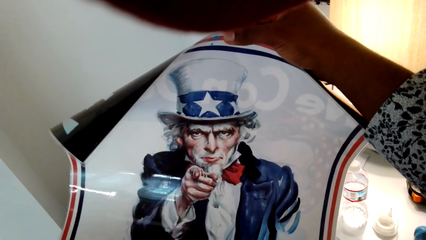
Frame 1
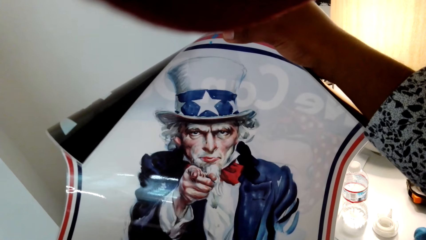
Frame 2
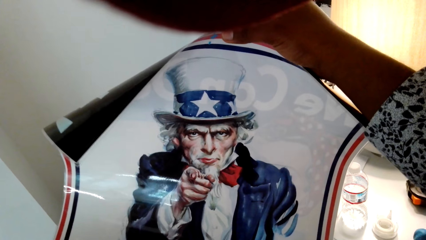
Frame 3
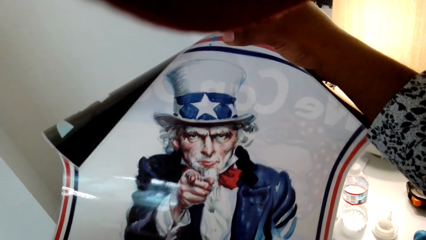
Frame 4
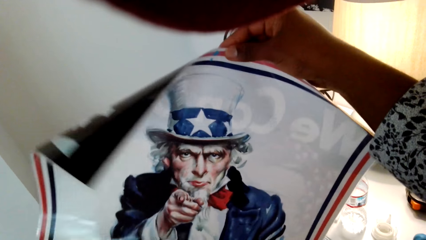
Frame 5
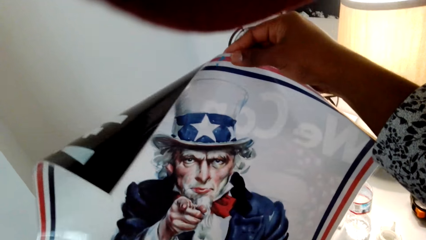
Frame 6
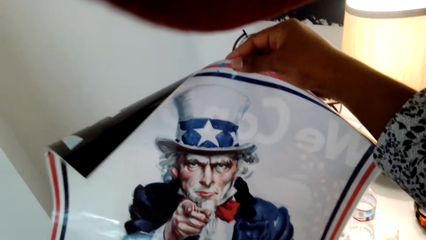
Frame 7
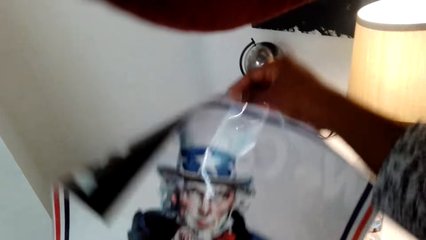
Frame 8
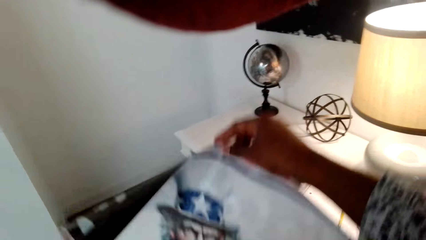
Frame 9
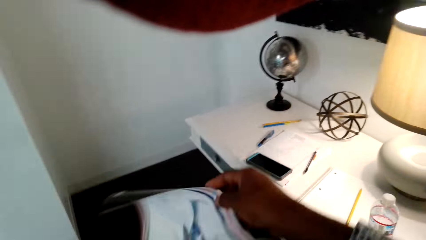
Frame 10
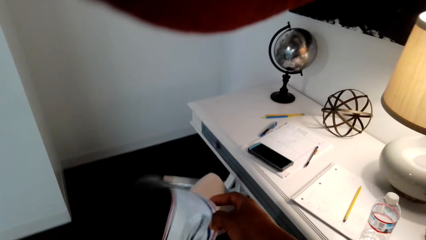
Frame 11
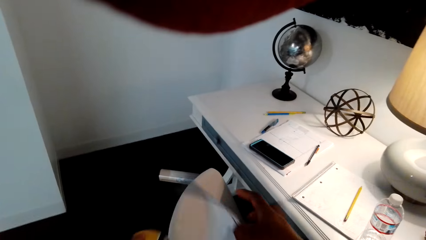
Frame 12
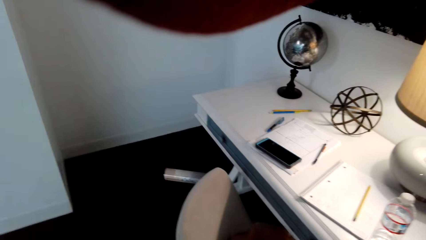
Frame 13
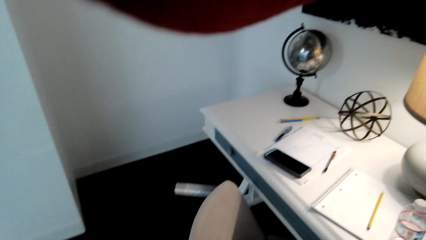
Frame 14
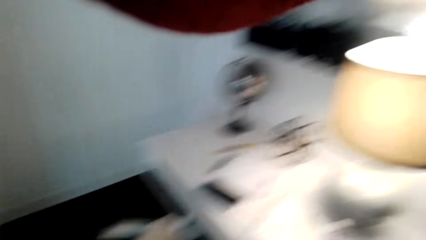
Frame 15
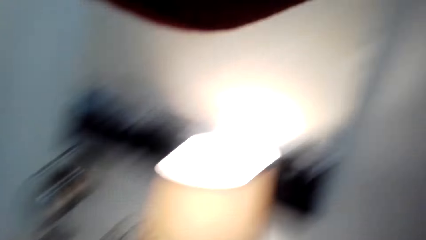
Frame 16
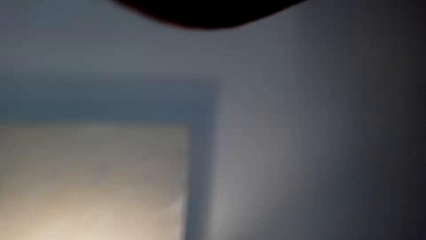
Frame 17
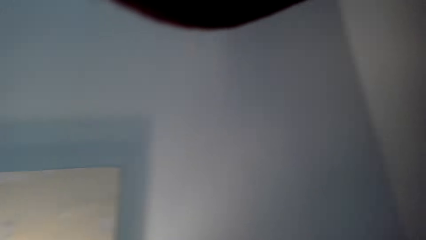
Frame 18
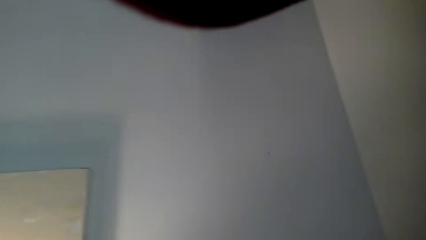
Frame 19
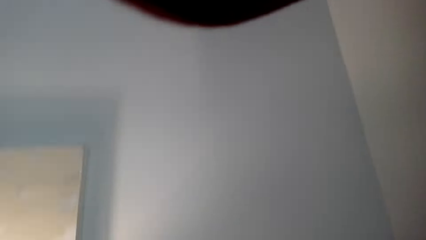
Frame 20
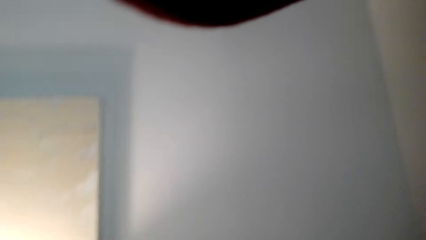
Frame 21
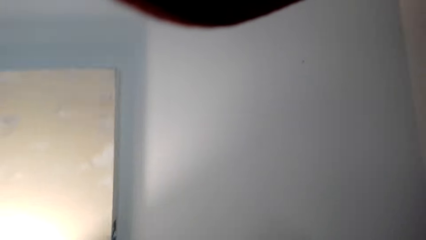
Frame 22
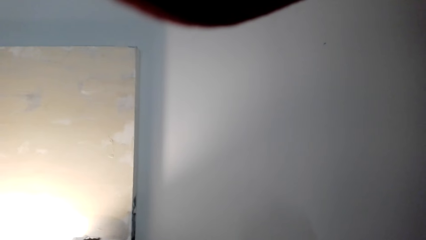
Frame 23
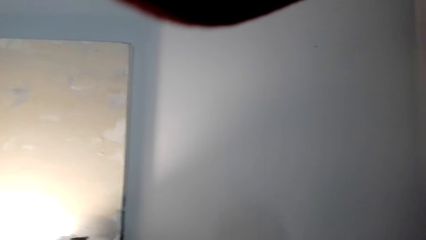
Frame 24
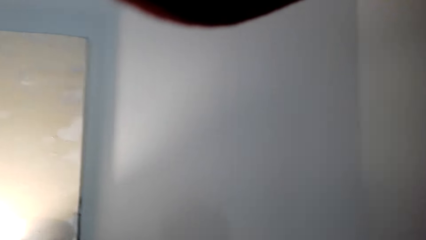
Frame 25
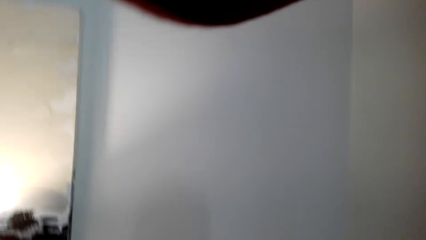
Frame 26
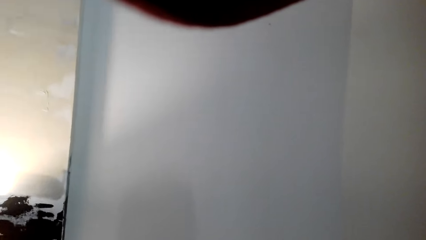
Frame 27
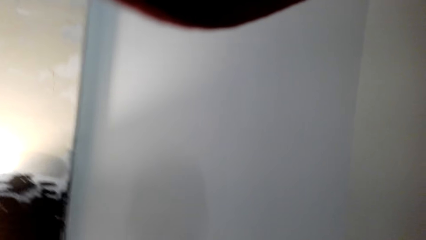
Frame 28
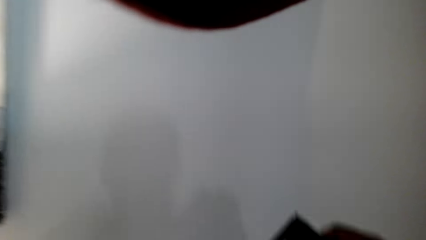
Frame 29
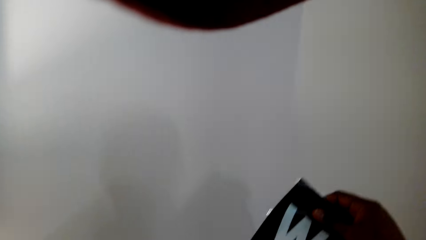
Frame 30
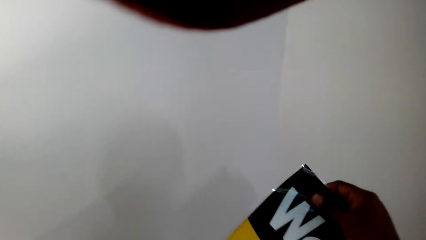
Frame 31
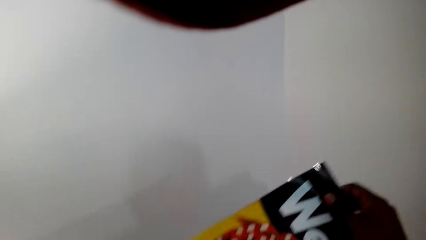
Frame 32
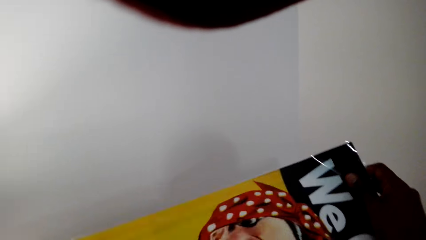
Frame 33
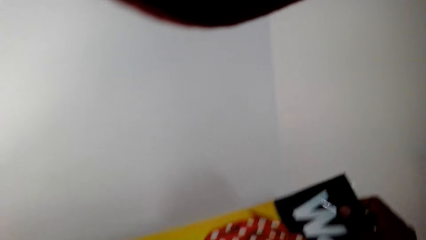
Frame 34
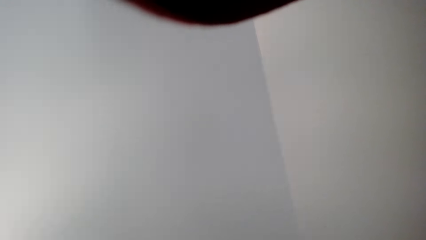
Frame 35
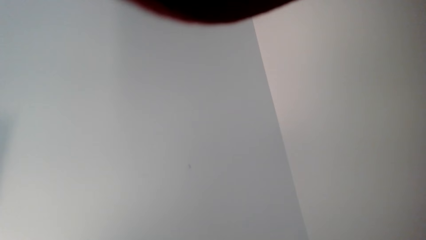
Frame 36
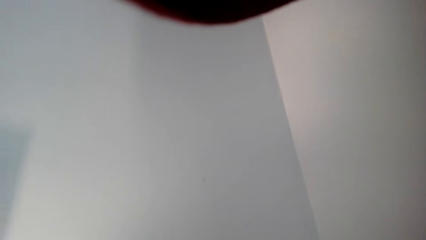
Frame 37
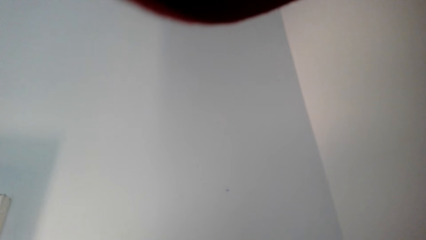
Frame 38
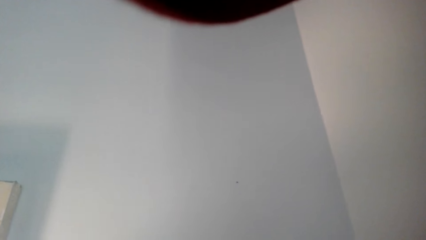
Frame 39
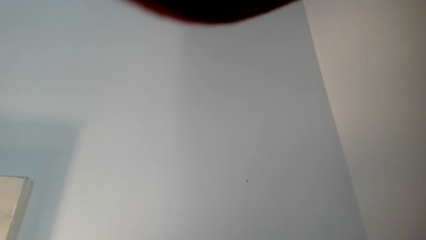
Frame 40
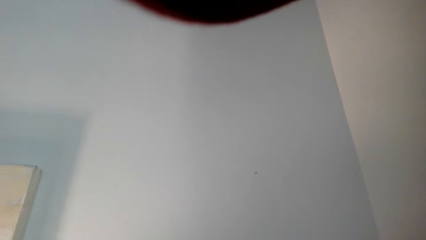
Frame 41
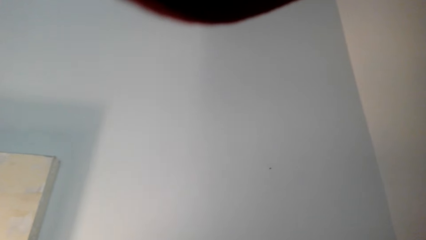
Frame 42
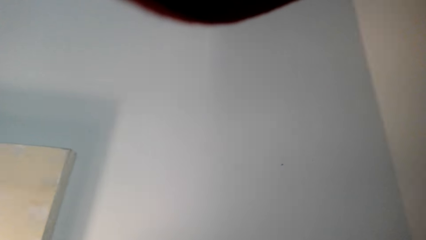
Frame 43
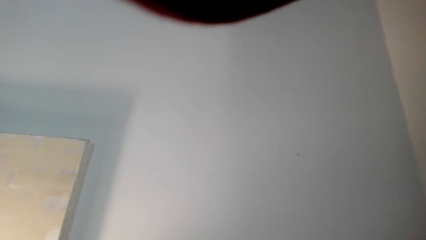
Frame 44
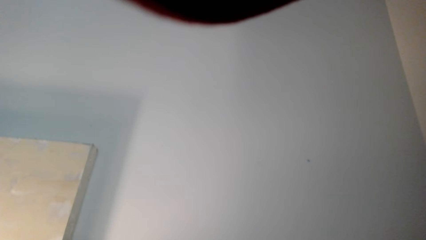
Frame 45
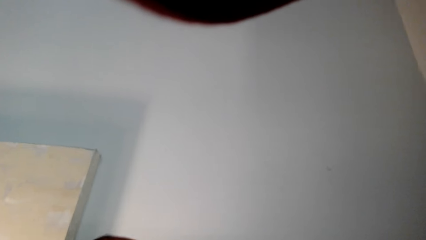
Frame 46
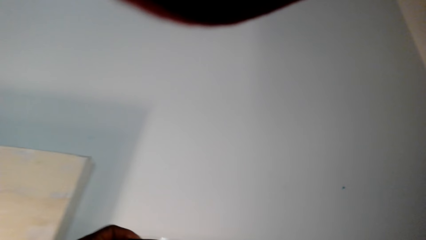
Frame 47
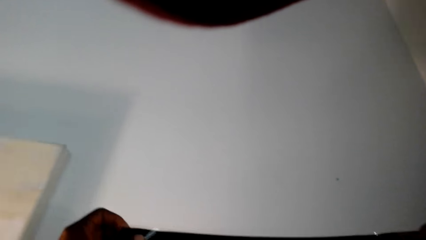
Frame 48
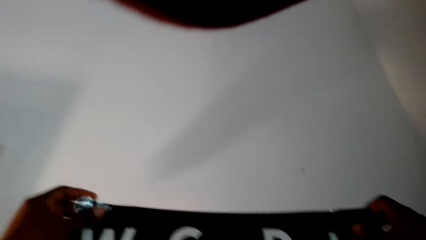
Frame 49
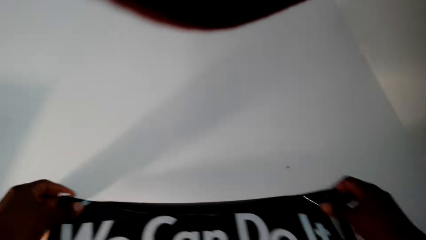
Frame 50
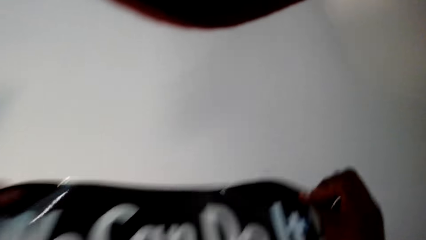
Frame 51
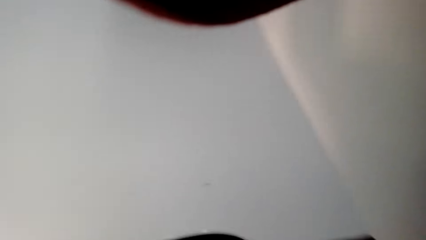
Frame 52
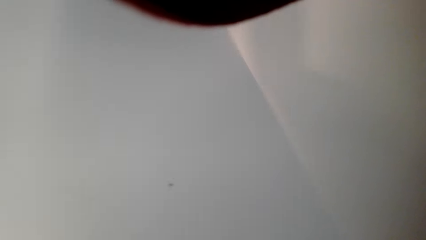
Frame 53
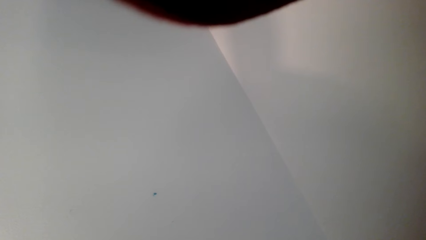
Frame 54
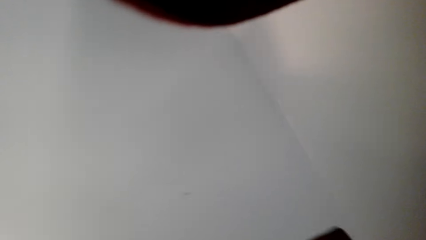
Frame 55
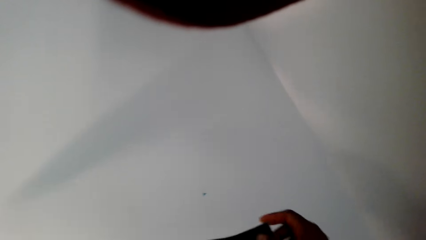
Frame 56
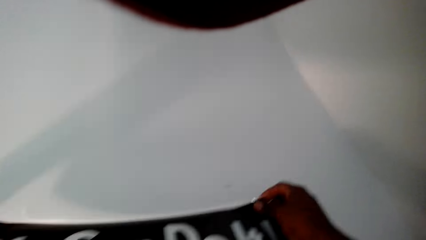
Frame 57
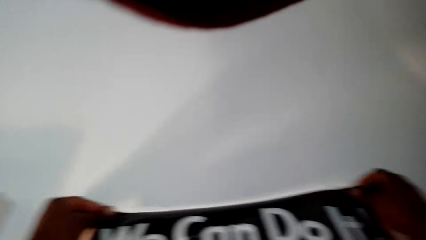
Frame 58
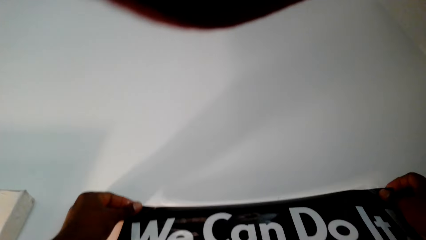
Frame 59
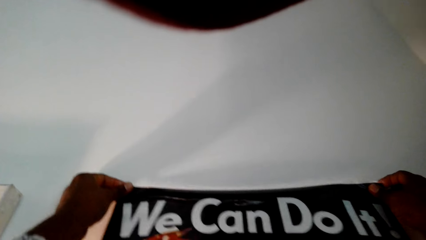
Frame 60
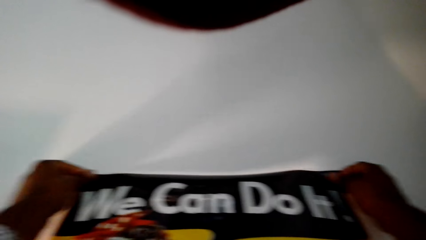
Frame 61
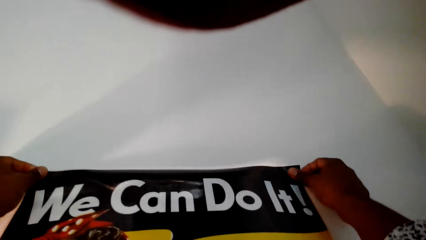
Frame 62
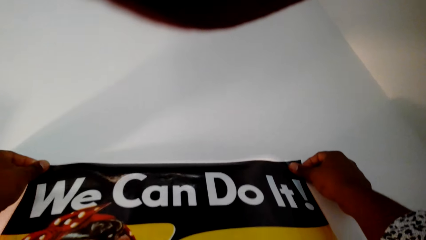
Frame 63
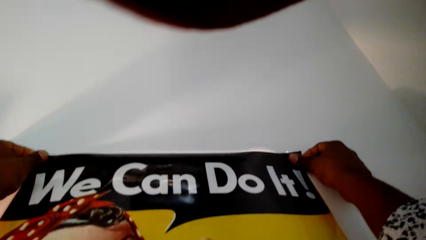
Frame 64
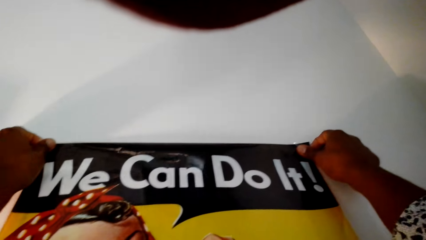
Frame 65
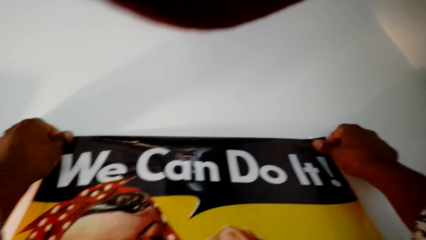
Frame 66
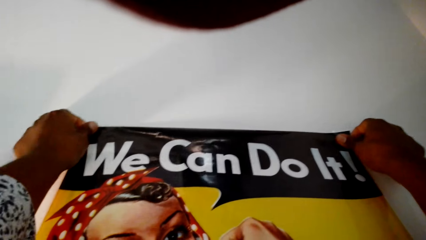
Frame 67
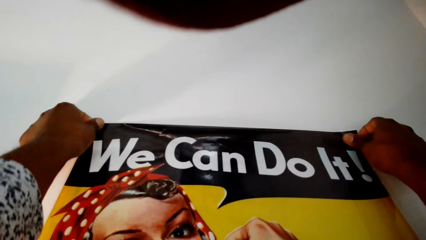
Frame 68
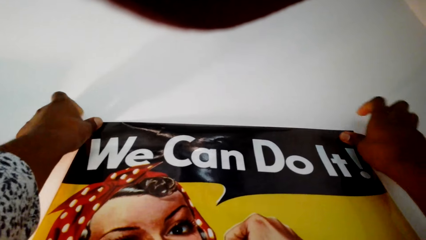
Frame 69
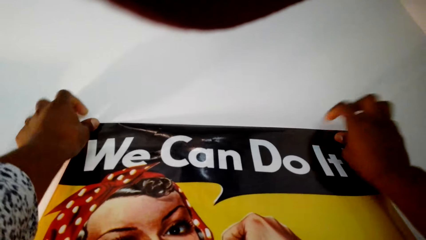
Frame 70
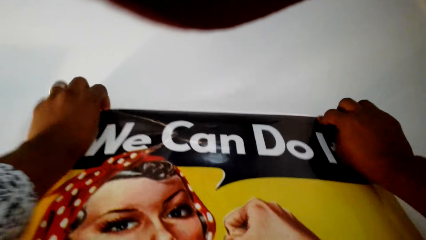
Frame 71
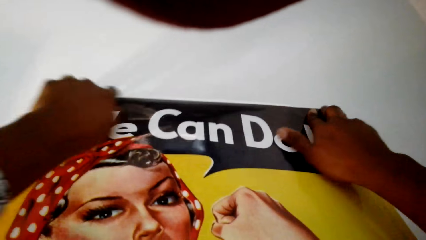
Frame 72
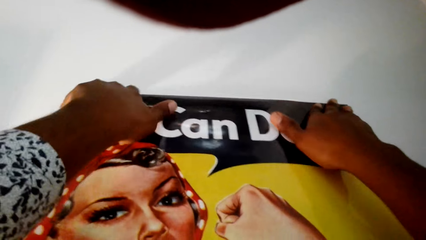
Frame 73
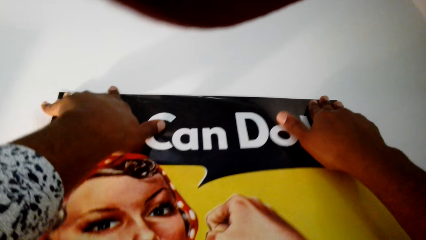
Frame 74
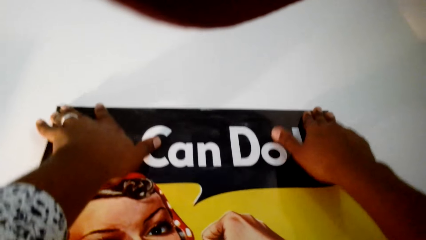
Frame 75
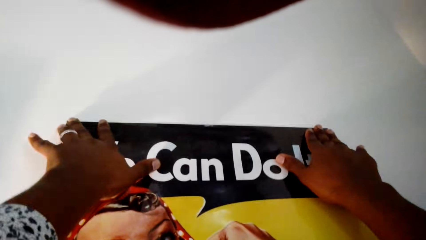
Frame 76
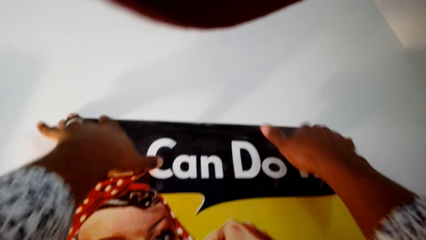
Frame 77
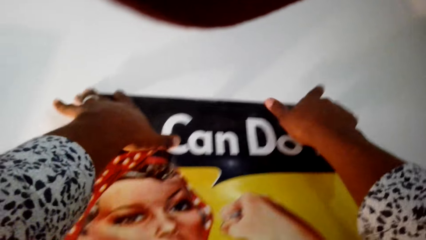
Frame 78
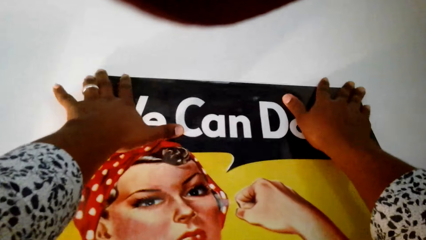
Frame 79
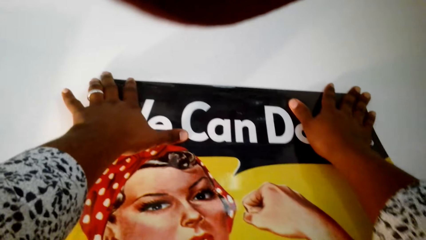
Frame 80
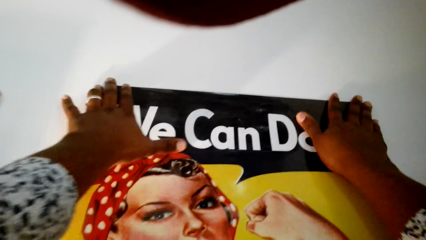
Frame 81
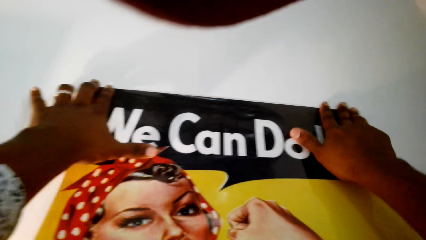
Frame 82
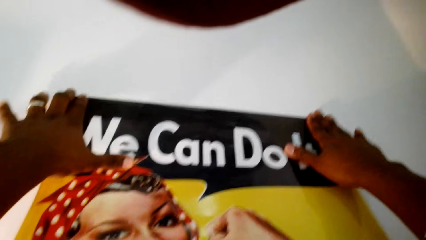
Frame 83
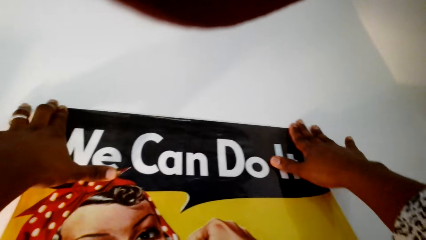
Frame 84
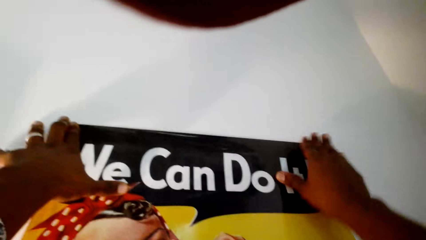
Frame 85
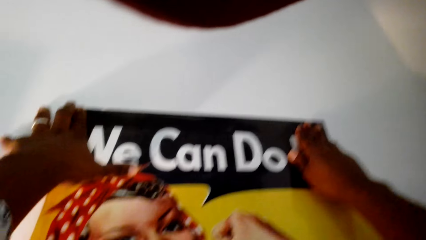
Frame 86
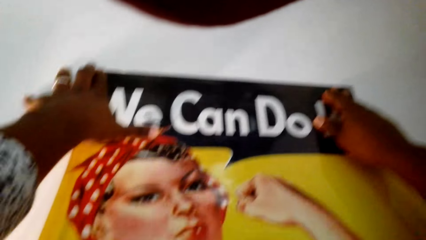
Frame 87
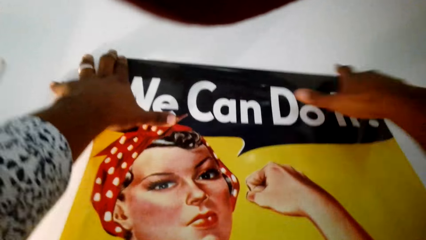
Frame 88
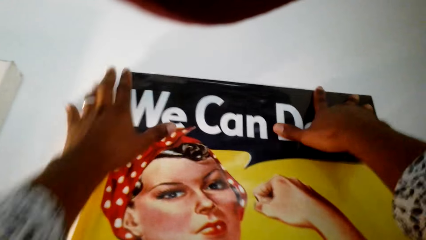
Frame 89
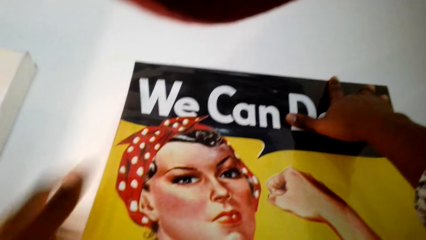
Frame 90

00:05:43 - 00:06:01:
The camera wearer drops a wall art. They pick up the wall art. They stick the paper roll on the wall.
